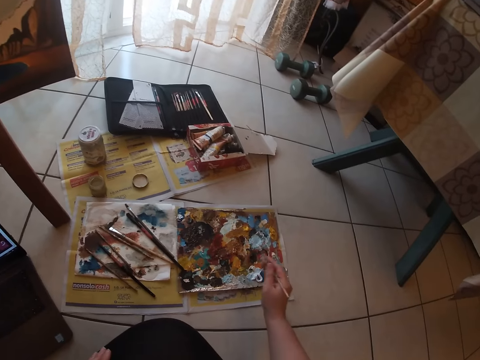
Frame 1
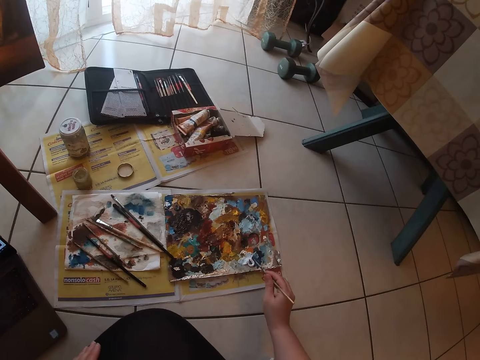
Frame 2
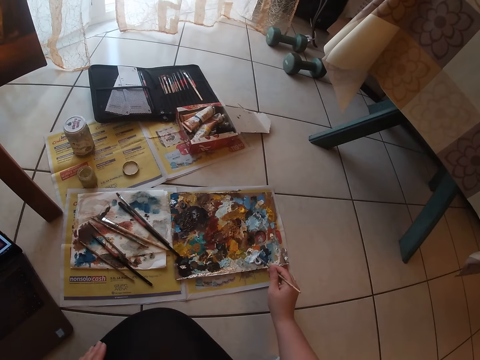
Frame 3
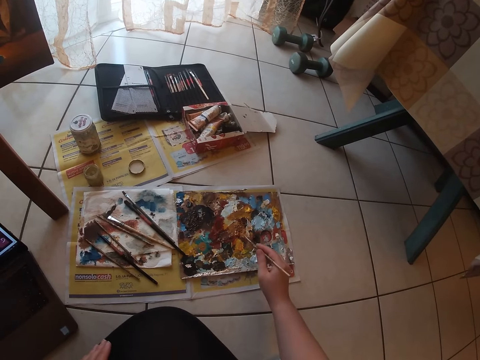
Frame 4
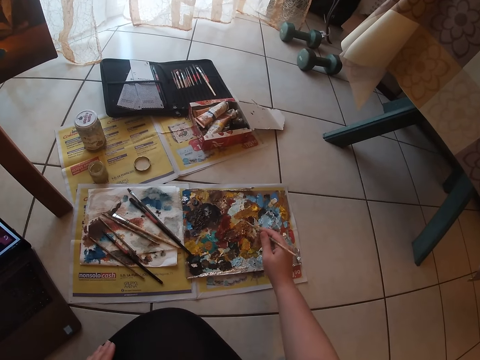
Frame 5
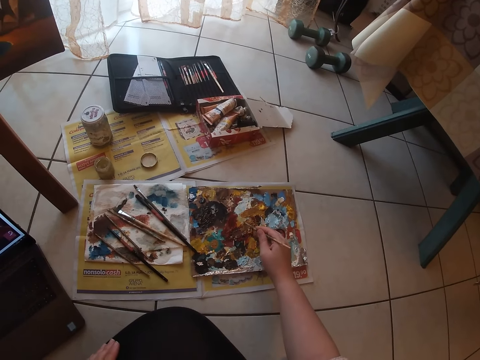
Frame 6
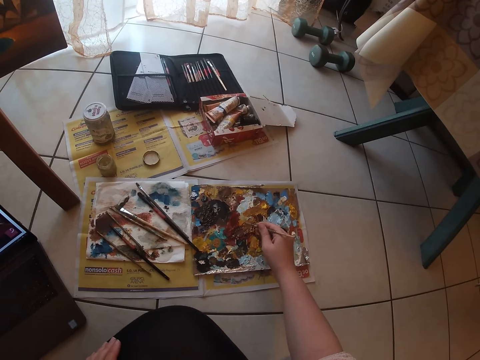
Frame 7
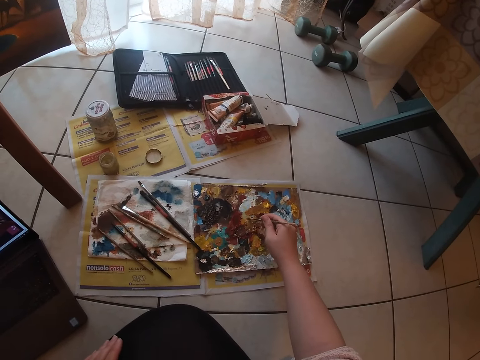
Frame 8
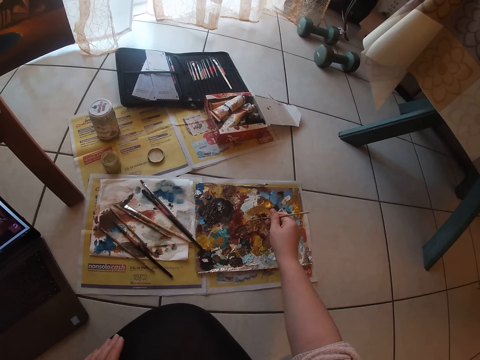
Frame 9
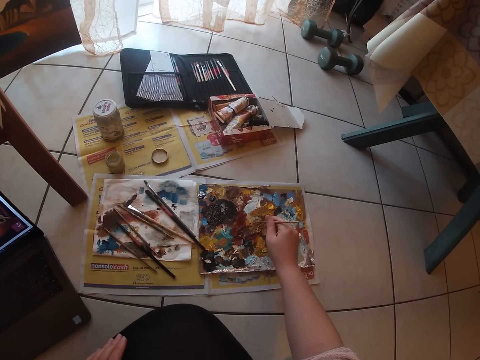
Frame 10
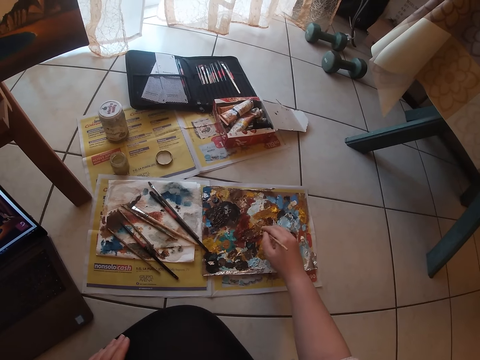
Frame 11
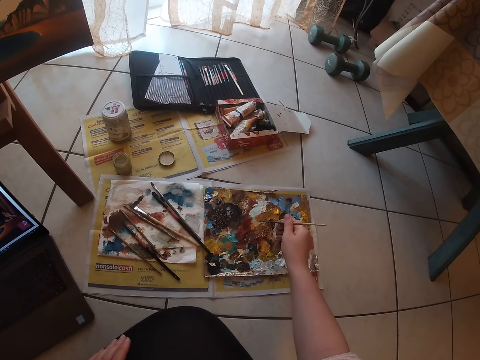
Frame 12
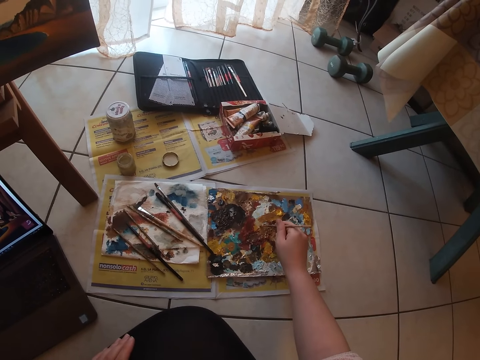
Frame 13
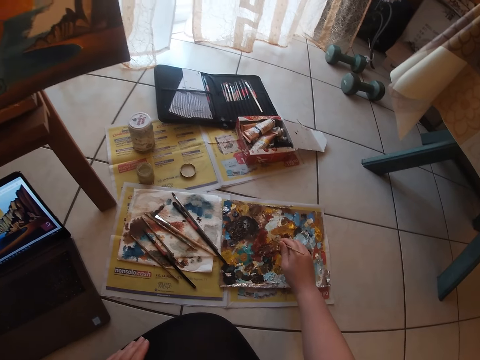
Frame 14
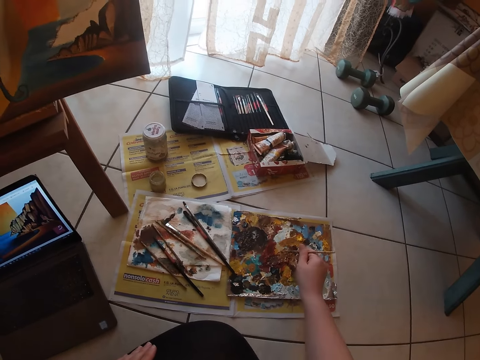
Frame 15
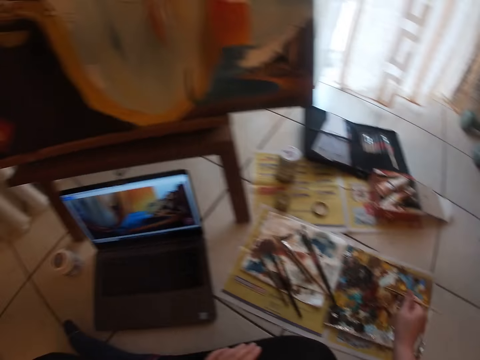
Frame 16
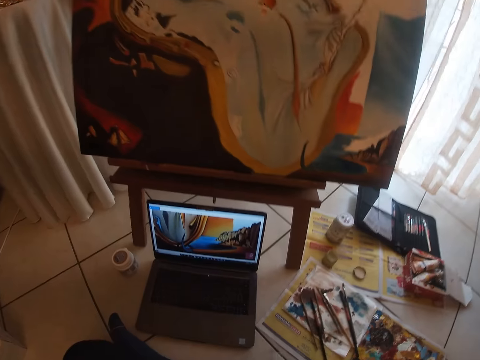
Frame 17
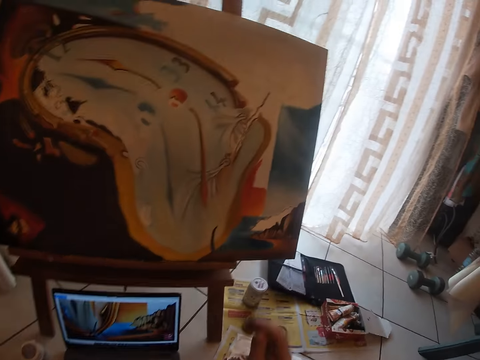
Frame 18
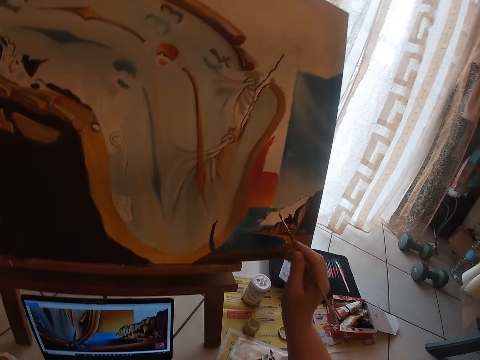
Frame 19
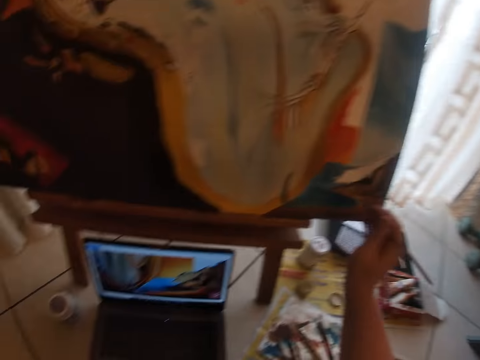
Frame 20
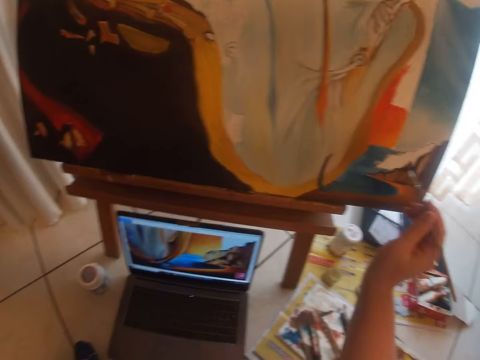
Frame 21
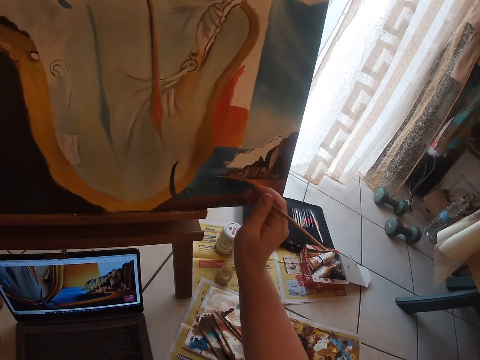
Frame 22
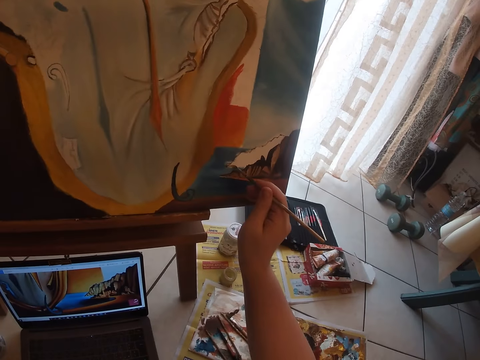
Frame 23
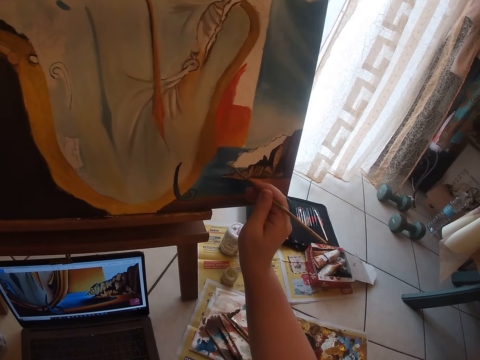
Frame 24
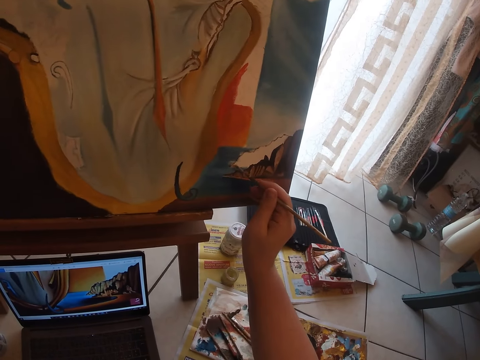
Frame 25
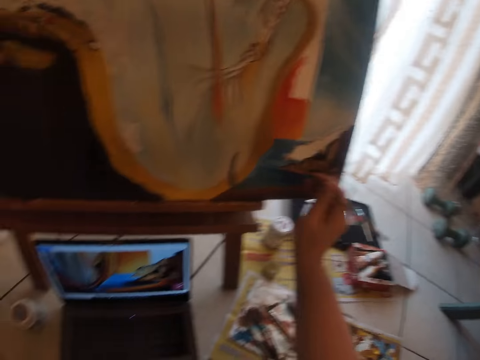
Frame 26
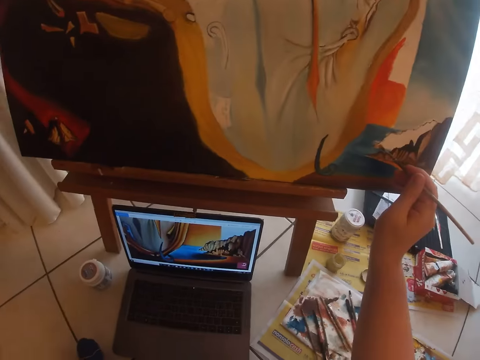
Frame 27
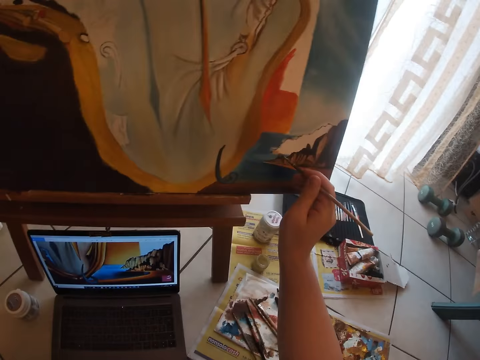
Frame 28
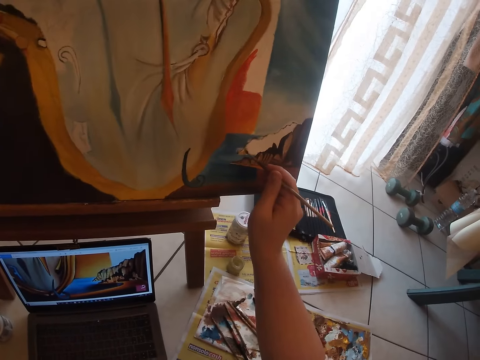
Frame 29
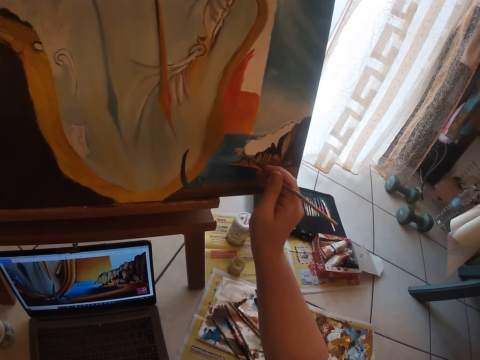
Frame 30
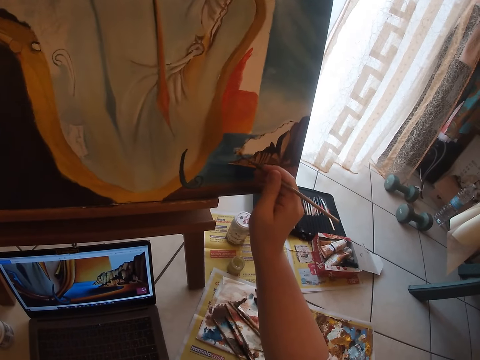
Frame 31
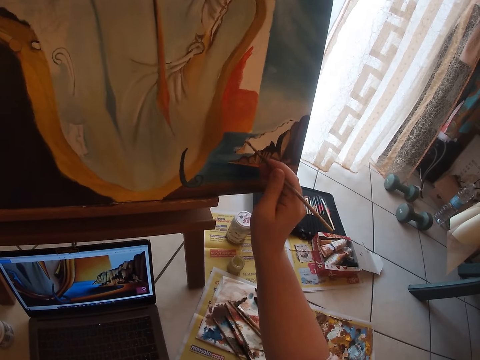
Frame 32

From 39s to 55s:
The camera wearer paints on the canvas.

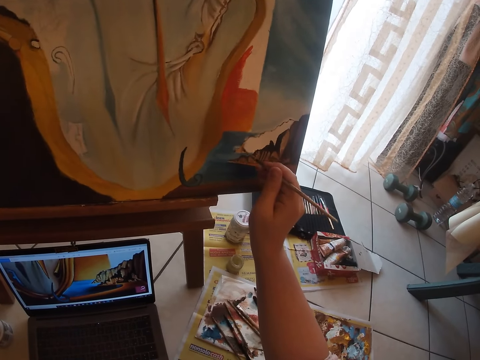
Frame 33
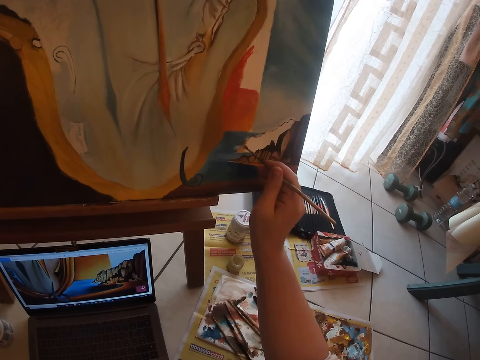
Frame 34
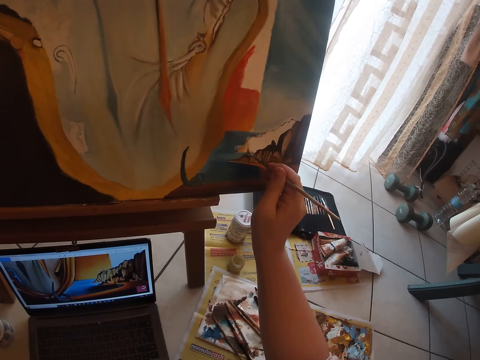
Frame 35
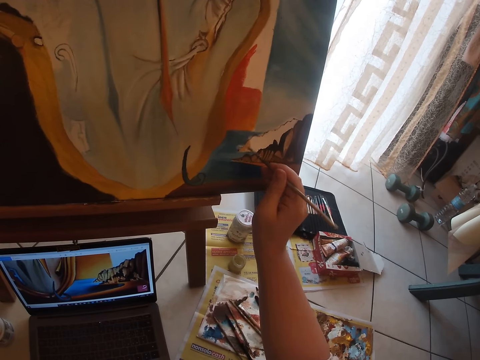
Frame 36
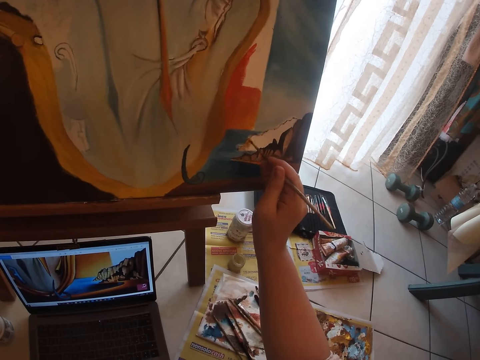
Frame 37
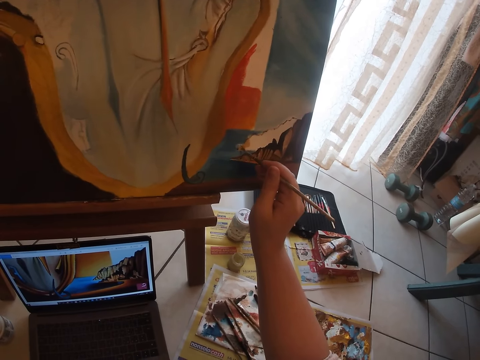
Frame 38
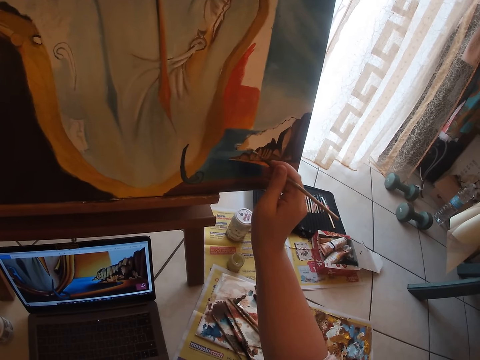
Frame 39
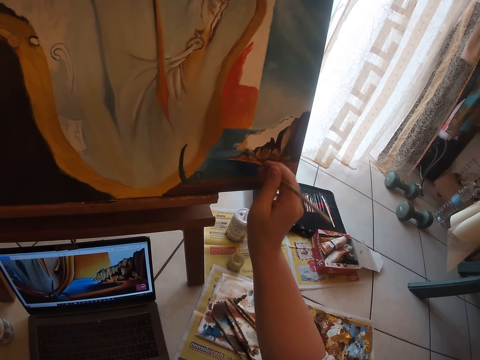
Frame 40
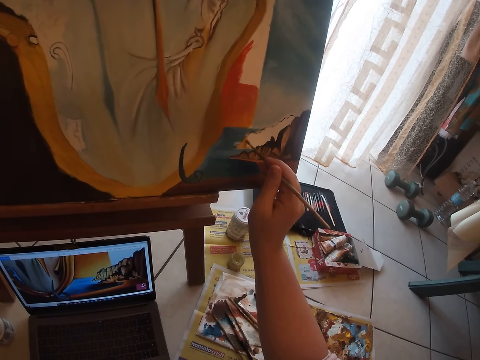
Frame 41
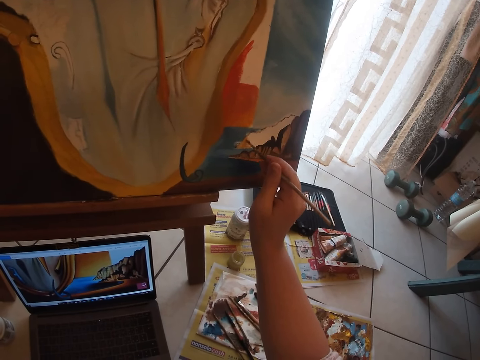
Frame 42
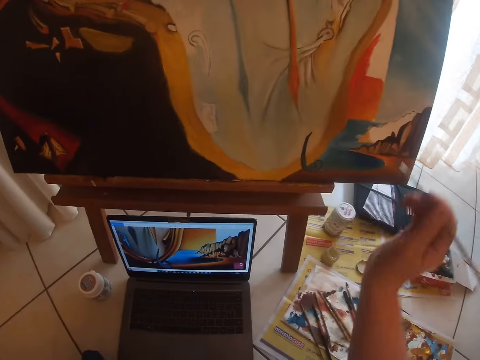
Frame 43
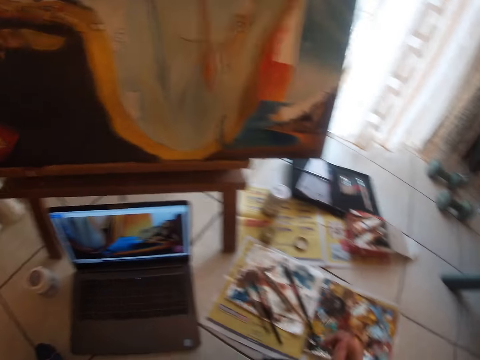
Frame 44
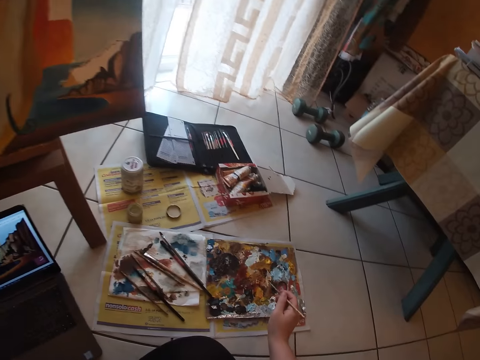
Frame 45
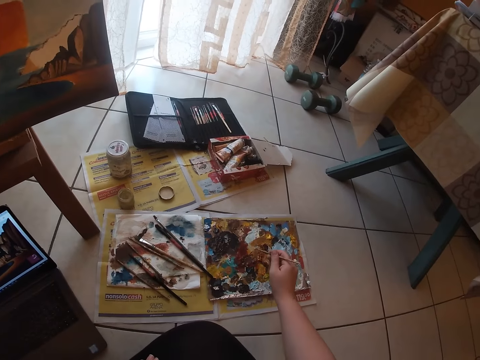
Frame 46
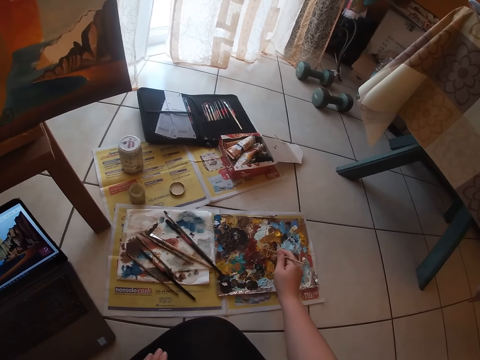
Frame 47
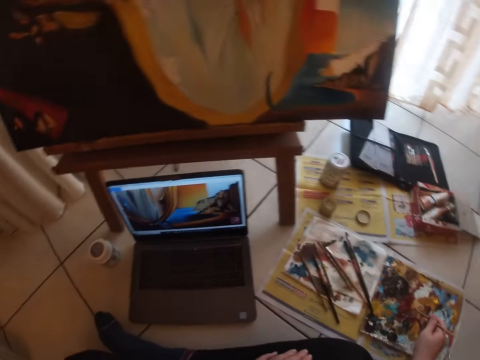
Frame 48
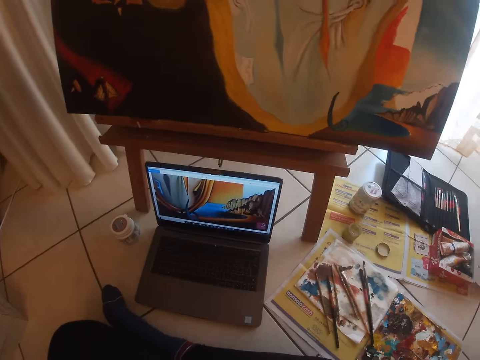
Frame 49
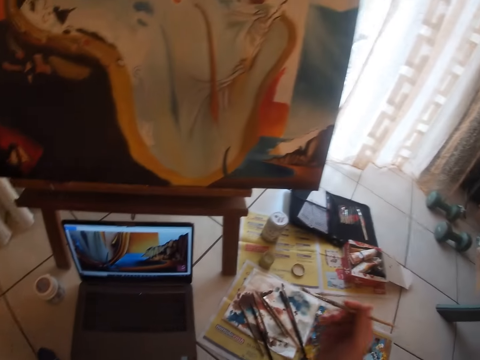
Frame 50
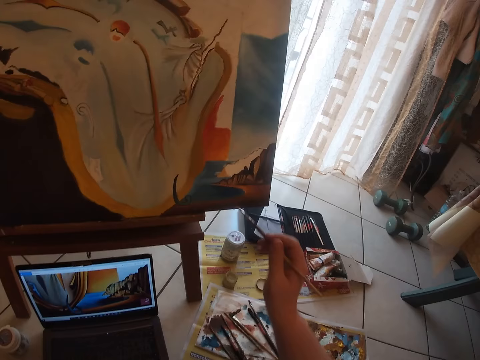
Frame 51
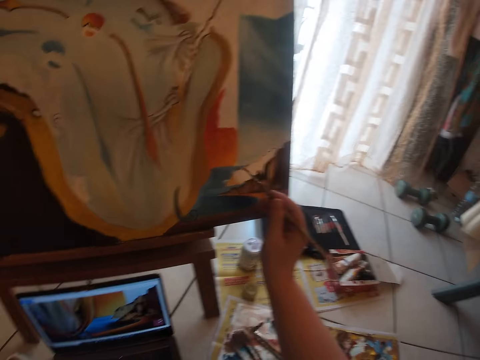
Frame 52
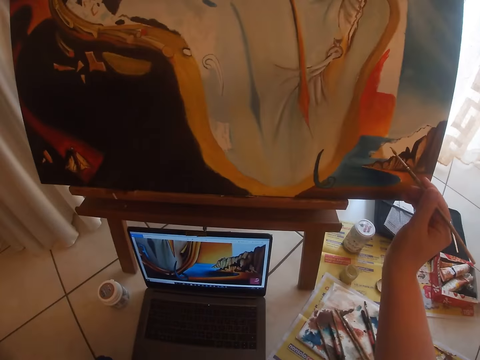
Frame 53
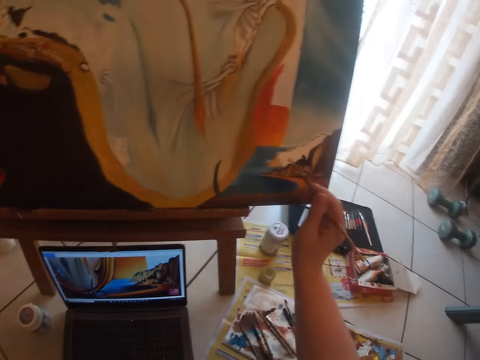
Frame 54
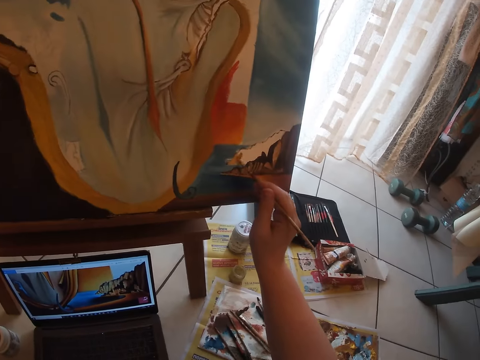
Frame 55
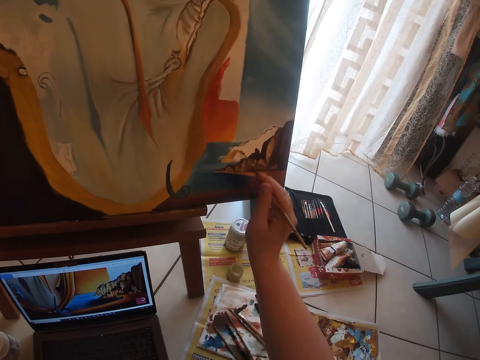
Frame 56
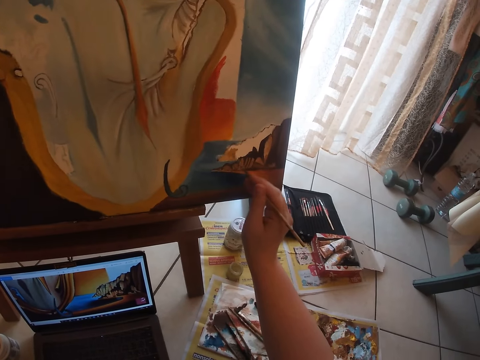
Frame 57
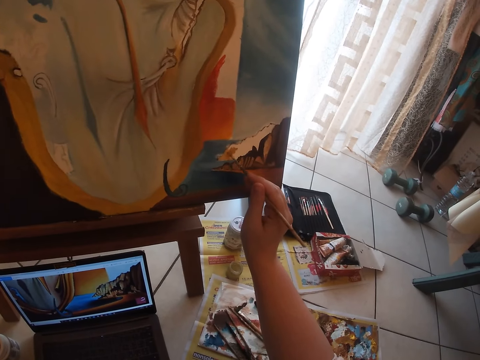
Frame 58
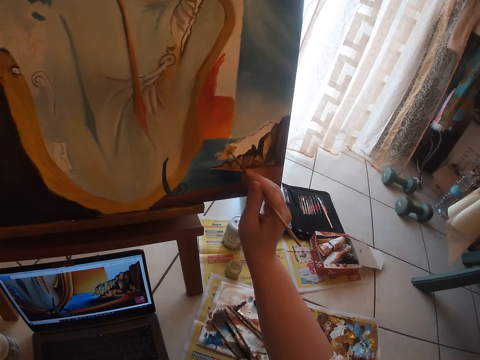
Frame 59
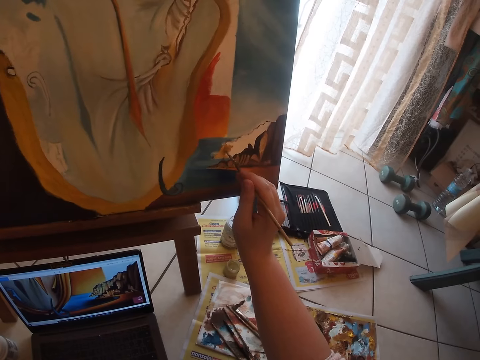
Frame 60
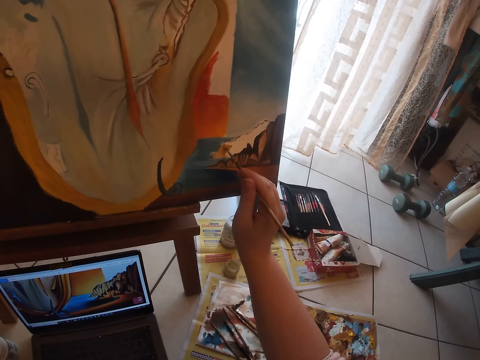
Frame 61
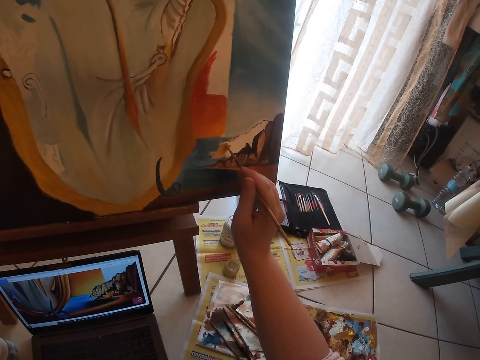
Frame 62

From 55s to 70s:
The camera wearer dabs the paint brush on the paint palette. They continue painting on the canvas.
